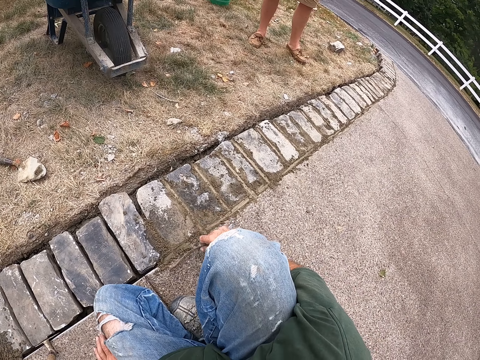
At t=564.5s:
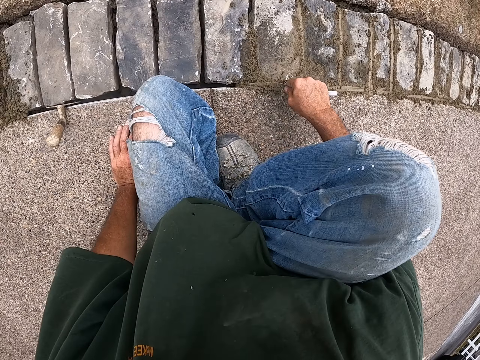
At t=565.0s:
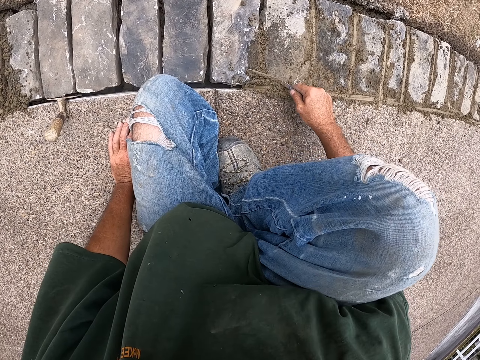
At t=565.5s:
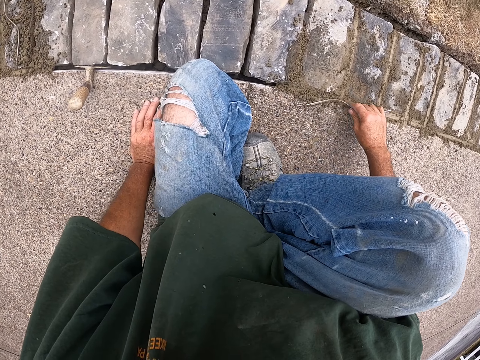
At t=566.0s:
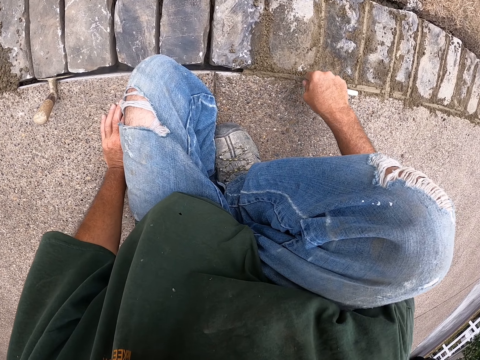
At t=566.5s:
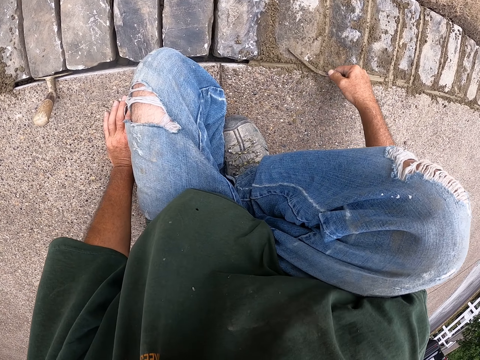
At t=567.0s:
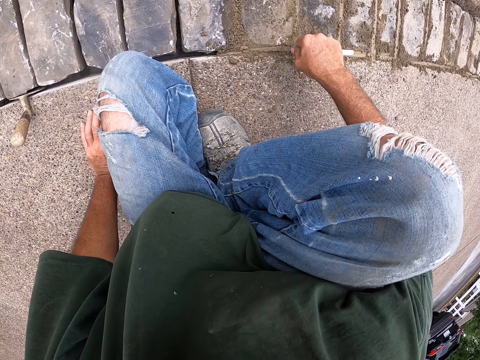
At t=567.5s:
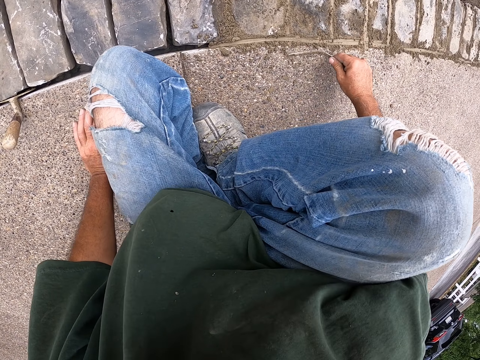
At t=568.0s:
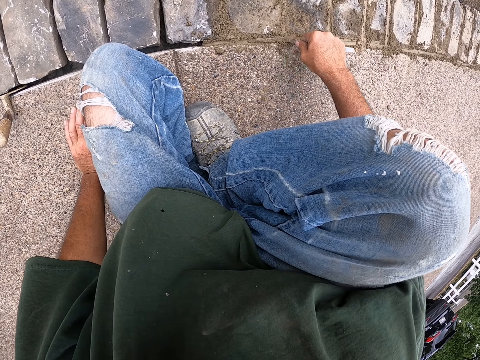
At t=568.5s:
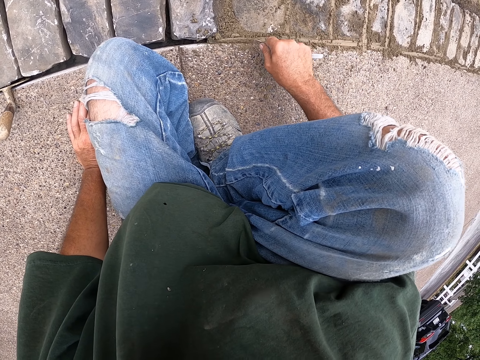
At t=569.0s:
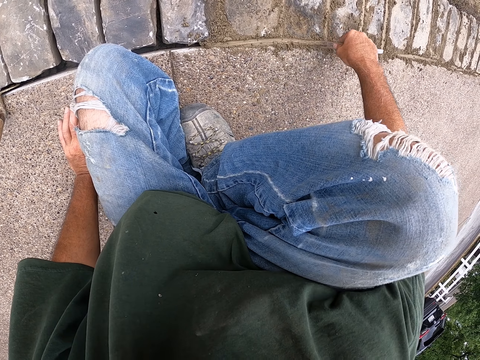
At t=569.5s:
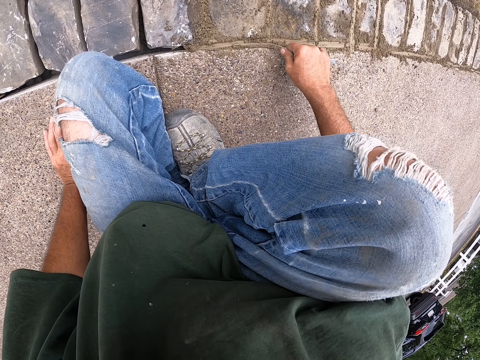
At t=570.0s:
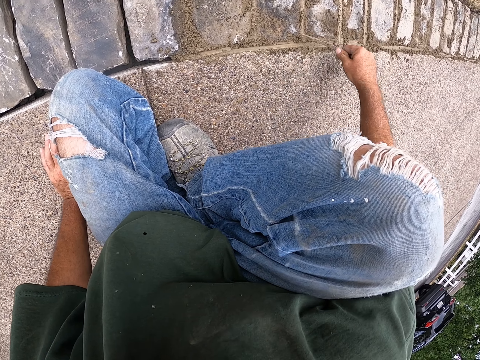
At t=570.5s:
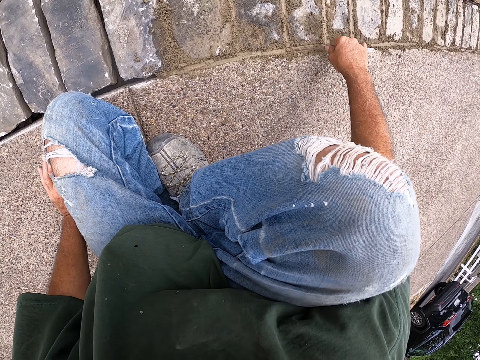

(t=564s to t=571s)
A person stands aside. The camera wearer spreads cement on the bricks.

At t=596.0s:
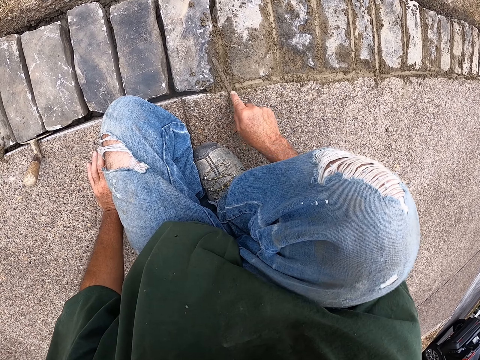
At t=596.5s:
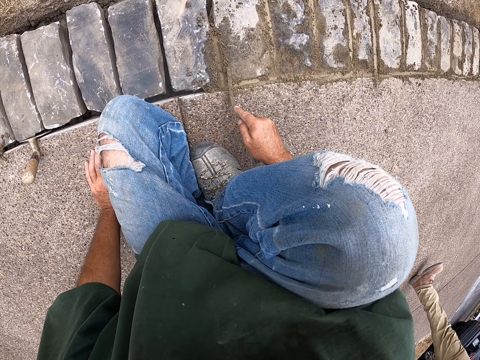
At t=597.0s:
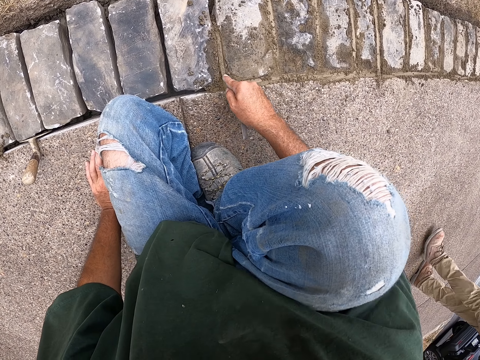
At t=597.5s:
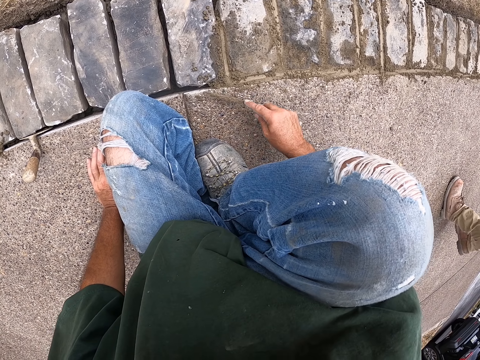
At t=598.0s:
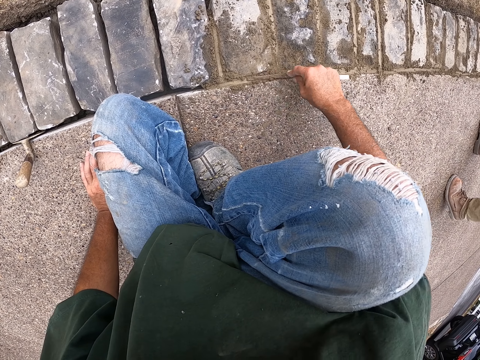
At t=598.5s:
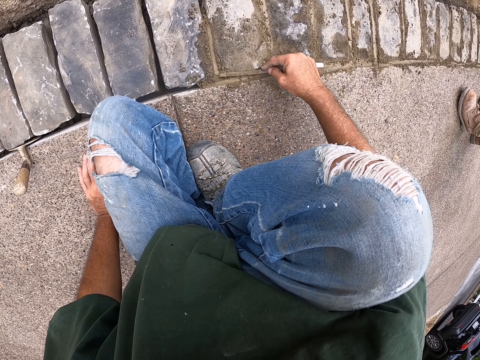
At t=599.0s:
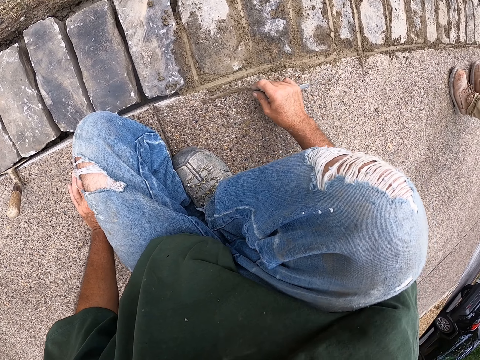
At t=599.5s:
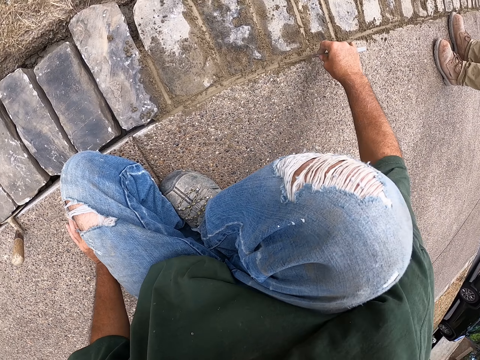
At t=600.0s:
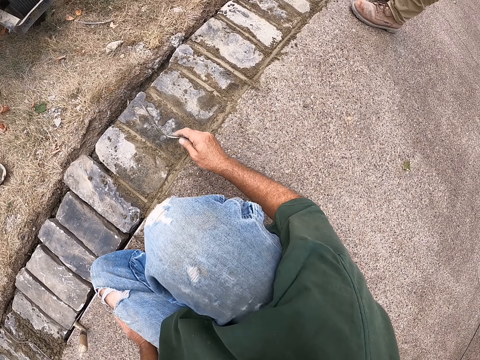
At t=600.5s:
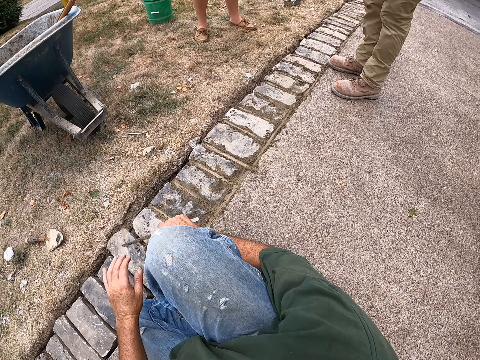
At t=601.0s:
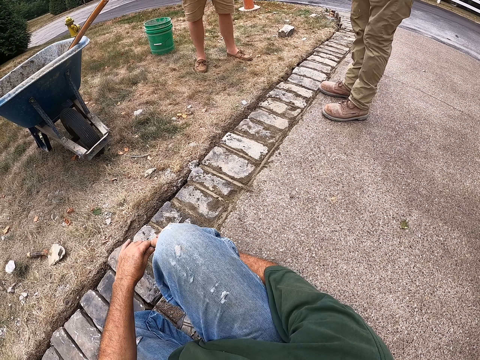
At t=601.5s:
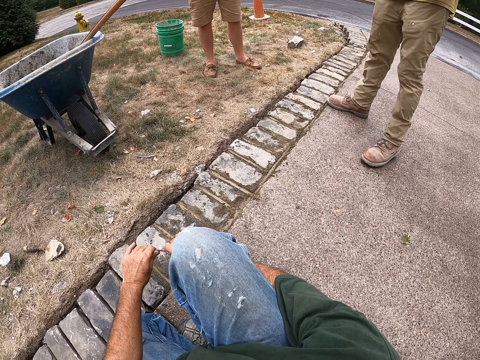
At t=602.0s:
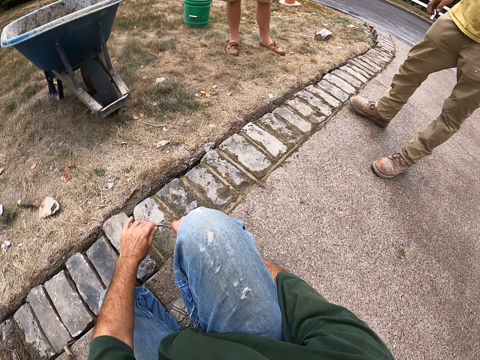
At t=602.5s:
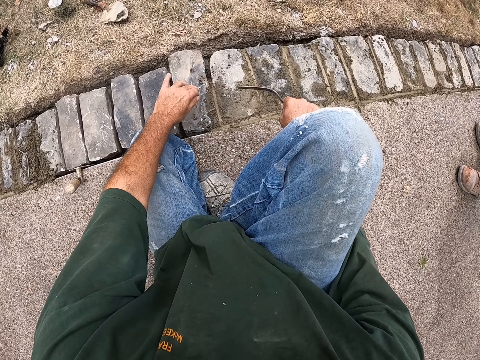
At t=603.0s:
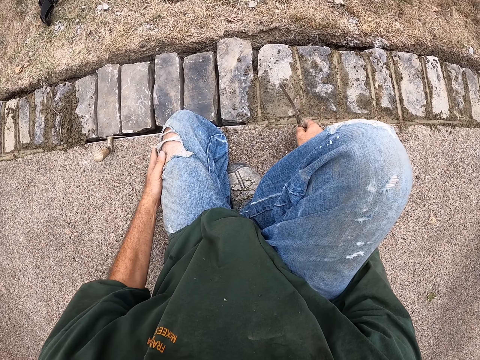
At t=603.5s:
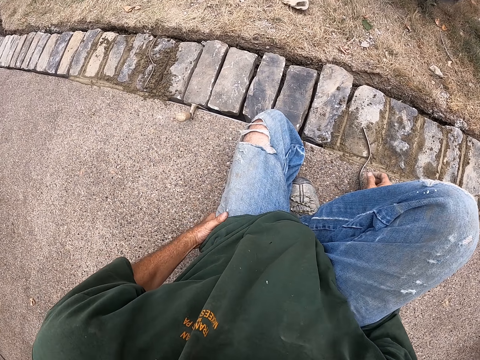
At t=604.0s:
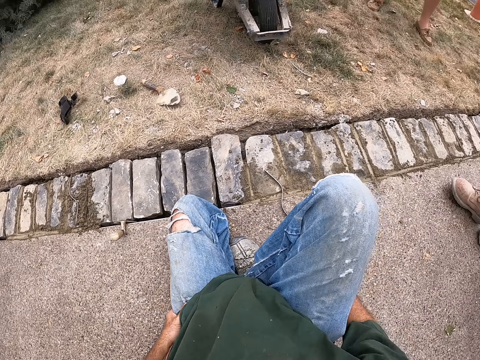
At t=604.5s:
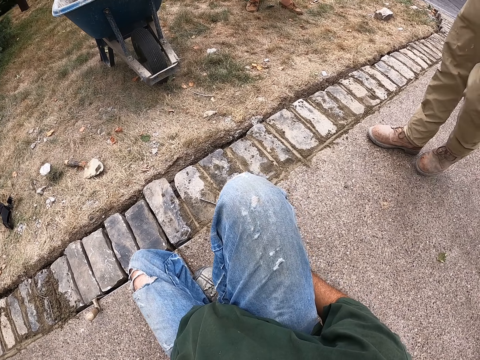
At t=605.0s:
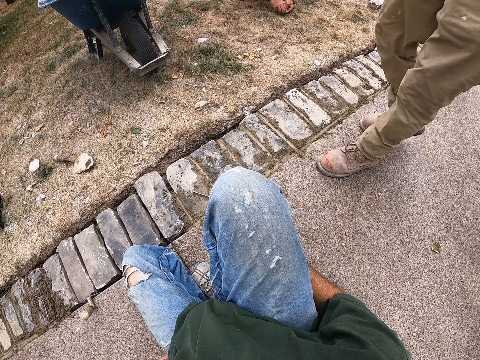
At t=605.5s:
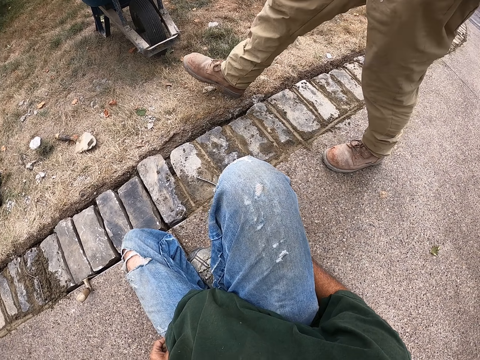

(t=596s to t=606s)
A person passes past the camera wearer. The camera wearer holds his knee. A man stands on the grass. Another man walks on the path. The camera wearer removes cement from the rod. He cements the bricks with a joint filler. He pulls his hand off the knee. He holds his thigh. The other man walks on the path.

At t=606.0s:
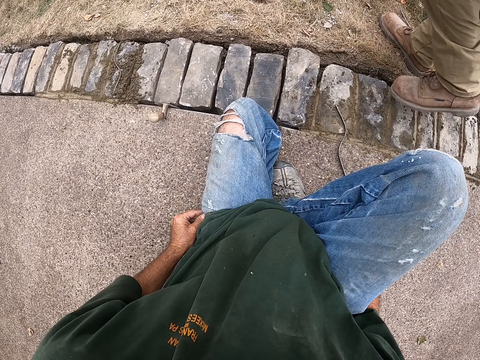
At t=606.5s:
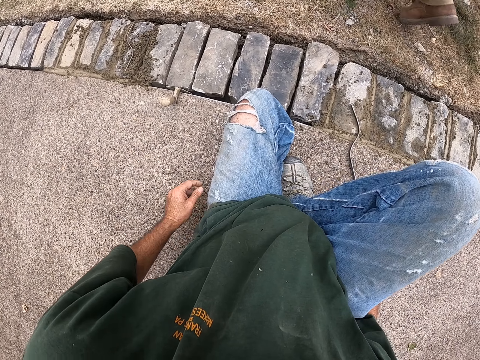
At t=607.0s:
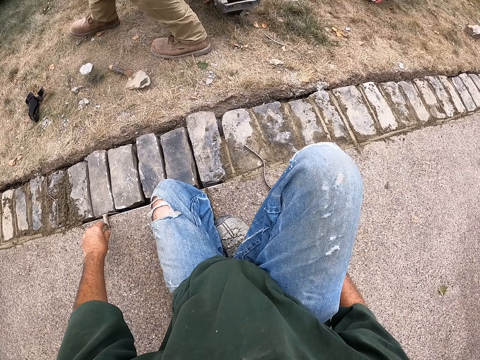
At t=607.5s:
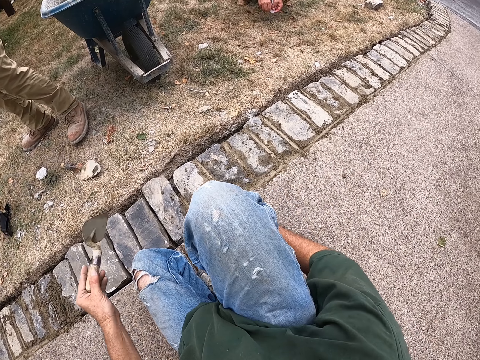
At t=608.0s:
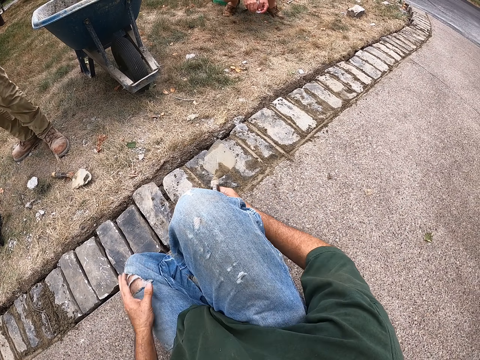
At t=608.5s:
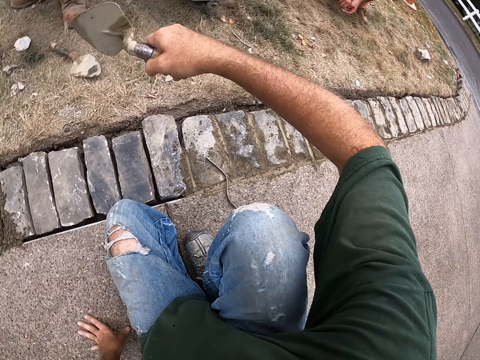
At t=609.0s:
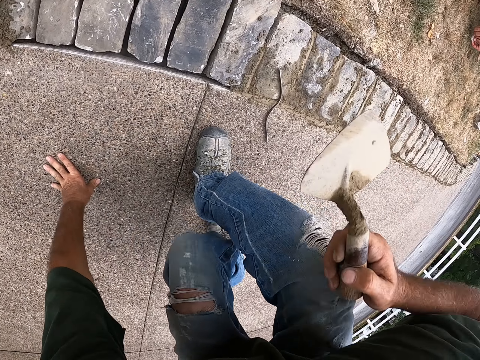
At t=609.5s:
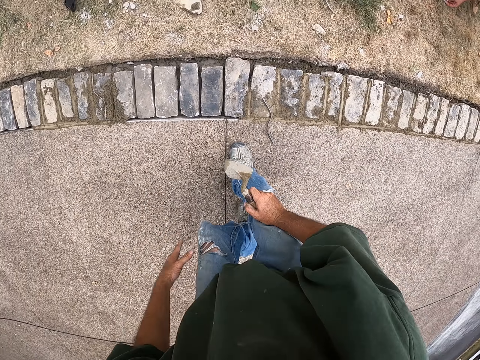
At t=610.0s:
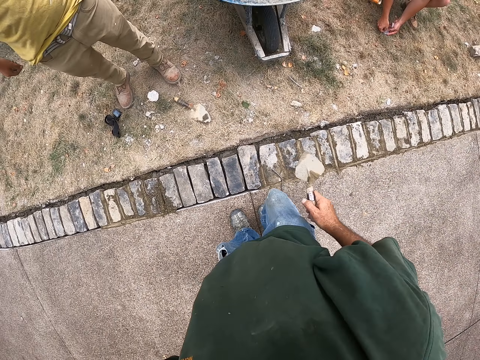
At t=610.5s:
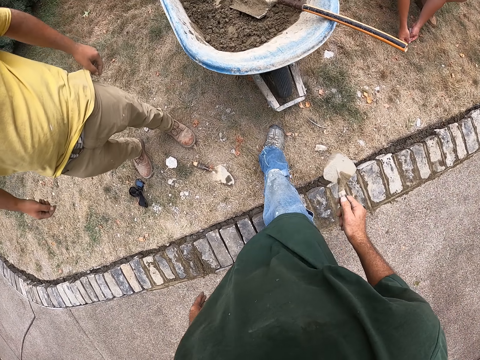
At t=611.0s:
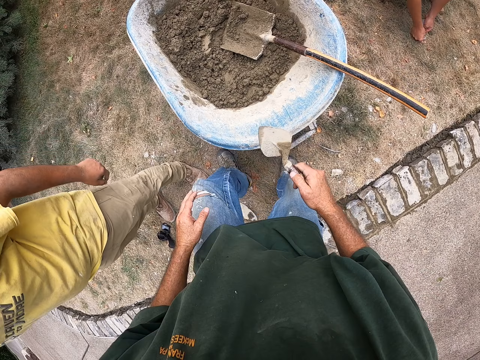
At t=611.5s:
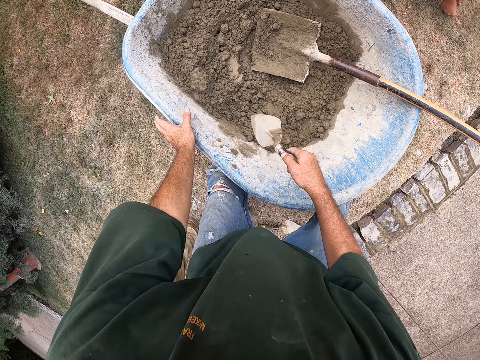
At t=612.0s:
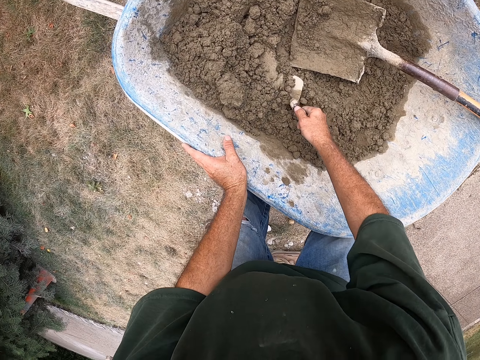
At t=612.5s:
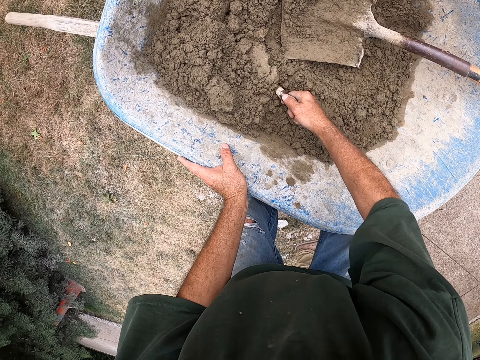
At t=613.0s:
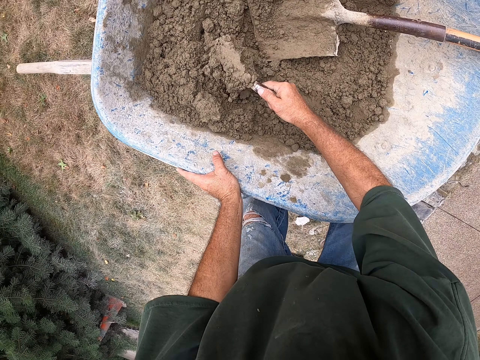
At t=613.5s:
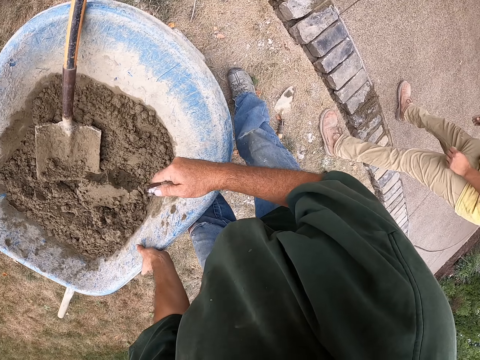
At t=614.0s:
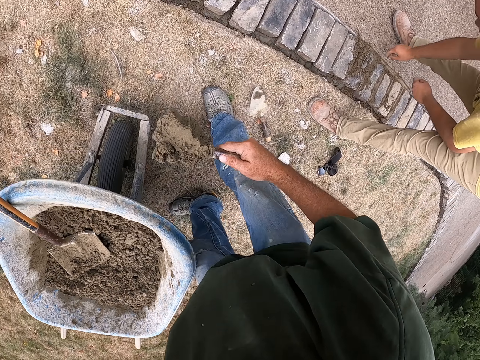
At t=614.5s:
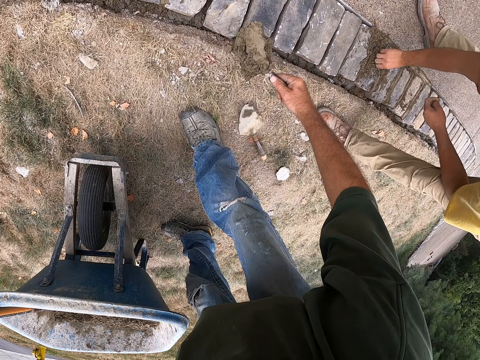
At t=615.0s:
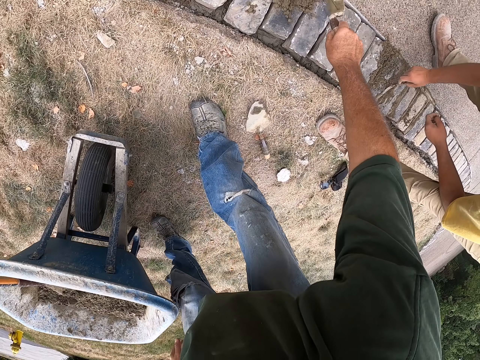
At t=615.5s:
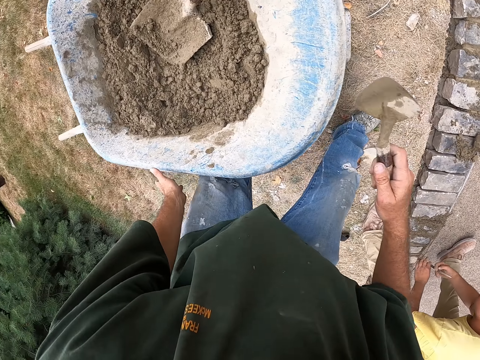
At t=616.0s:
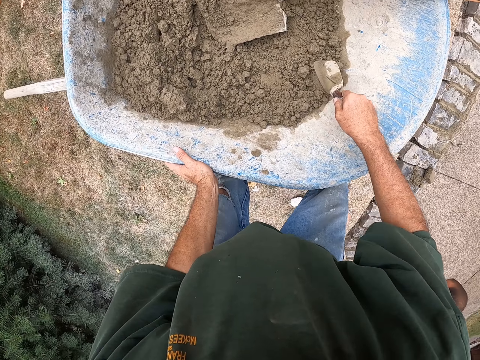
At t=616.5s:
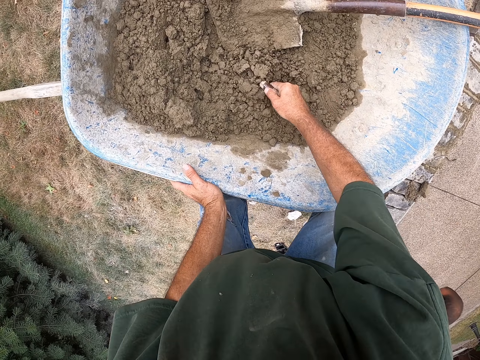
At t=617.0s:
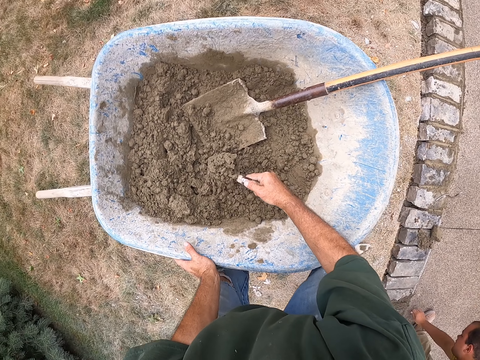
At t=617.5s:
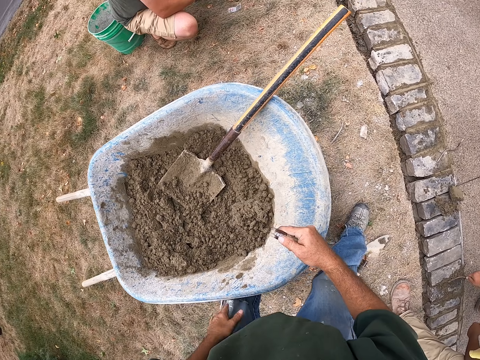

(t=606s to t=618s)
A man steps across the bricks. The man walks past the camera wearer. The man steps on the grass. The camera wearer pulls the joint filler off the cement. The man walks on the grass. The camera wearer picks up a mason trowel. They switch the mason trowel to the other hand. They hold the floor. They stand up. They step on the grass. They hold the wheelbarrow. They pick cement from the wheelbarrow with the mason trowel. They remove the mason trowel from the wheelbarrow. The man bends. The man picks up a joint filler. The camera wearer puts cement on the bricks. They pick cement from the wheelbarrow with the mason trowel and hold the wheelbarrow. They lift the mason trowel off the cement.
